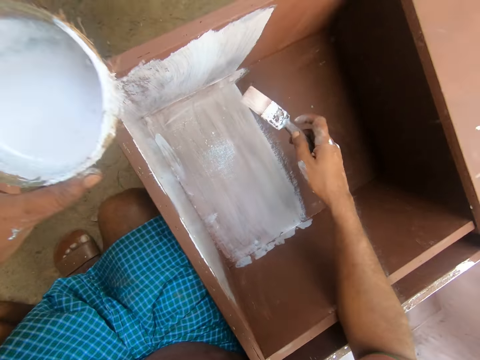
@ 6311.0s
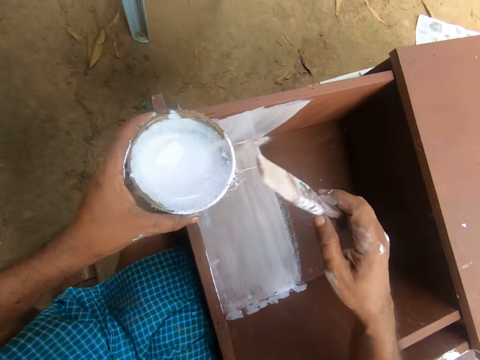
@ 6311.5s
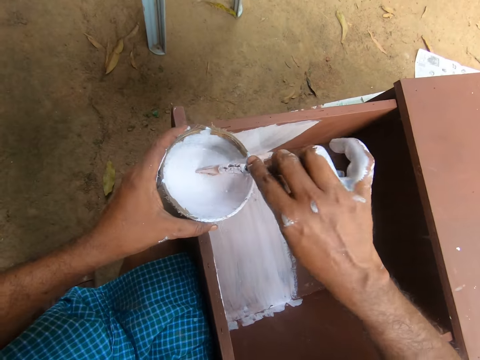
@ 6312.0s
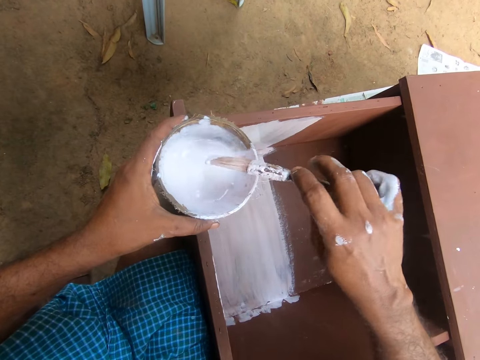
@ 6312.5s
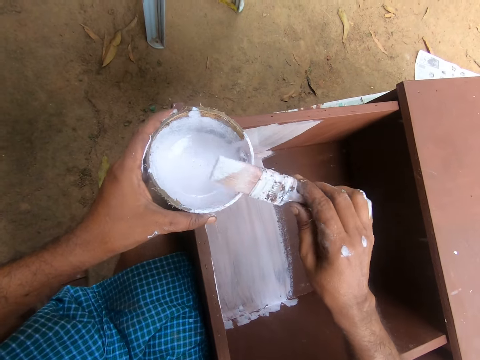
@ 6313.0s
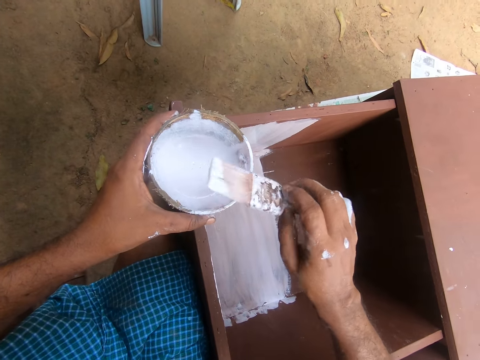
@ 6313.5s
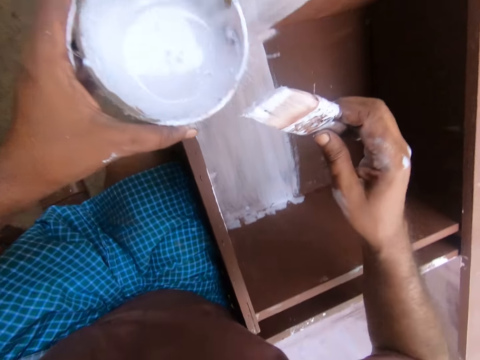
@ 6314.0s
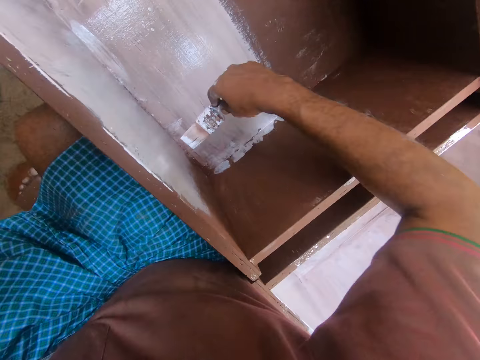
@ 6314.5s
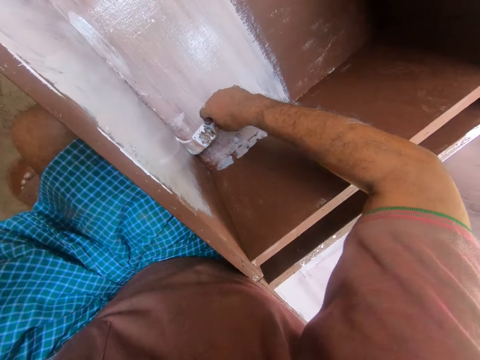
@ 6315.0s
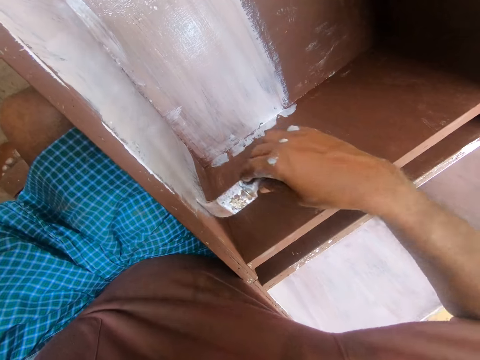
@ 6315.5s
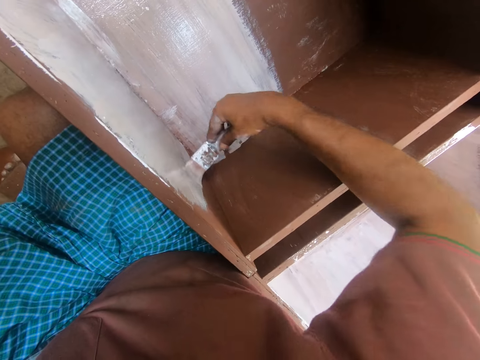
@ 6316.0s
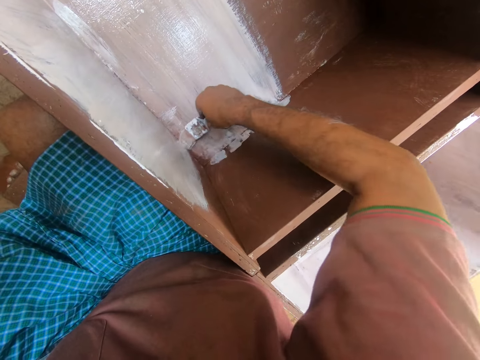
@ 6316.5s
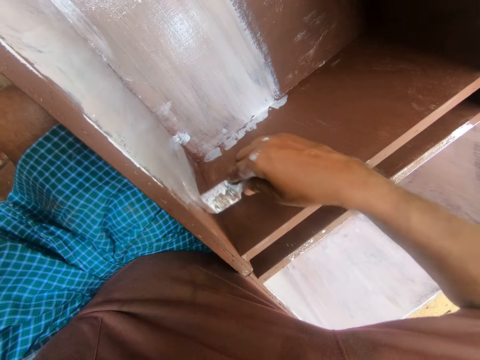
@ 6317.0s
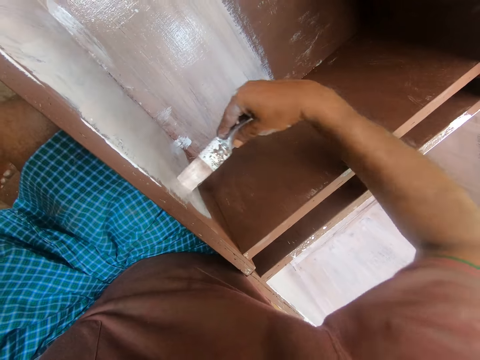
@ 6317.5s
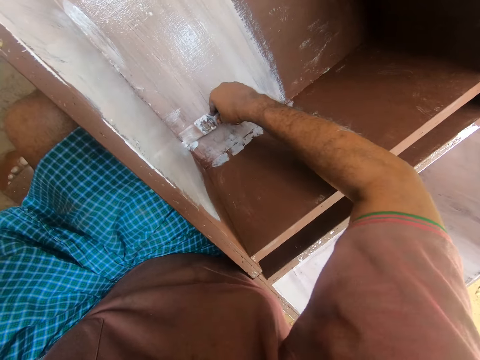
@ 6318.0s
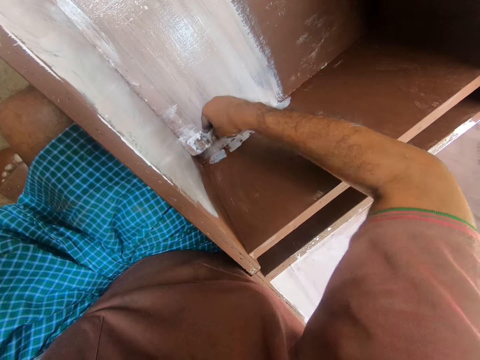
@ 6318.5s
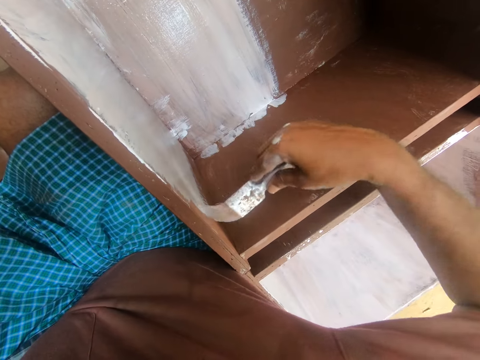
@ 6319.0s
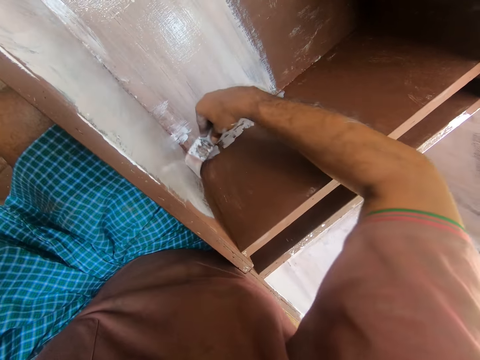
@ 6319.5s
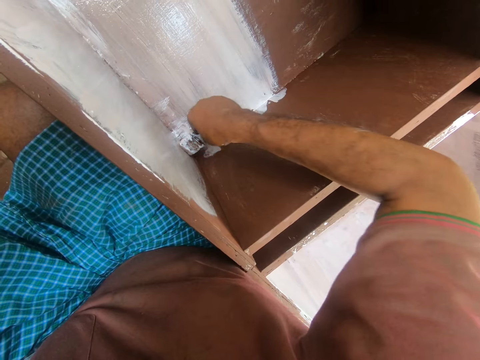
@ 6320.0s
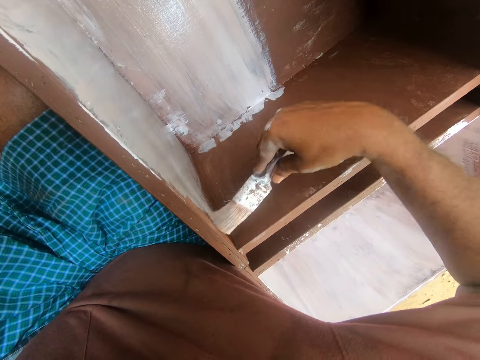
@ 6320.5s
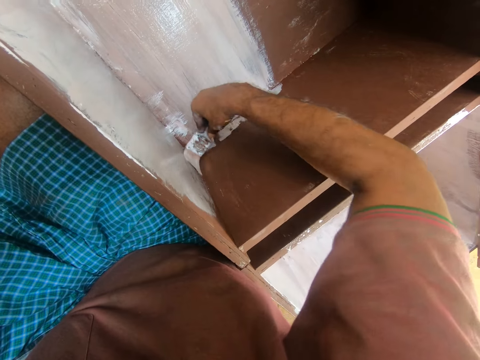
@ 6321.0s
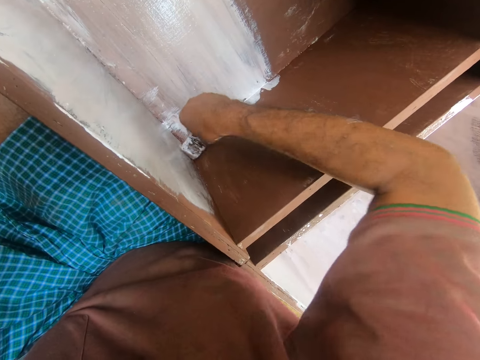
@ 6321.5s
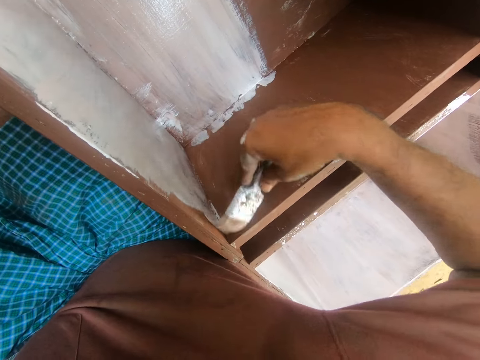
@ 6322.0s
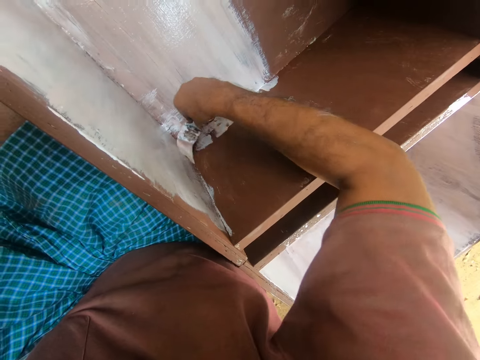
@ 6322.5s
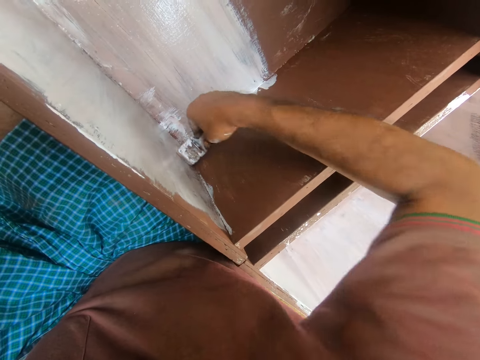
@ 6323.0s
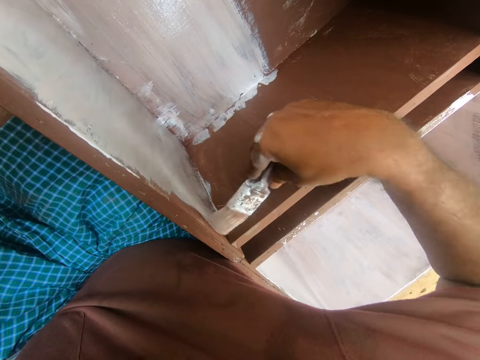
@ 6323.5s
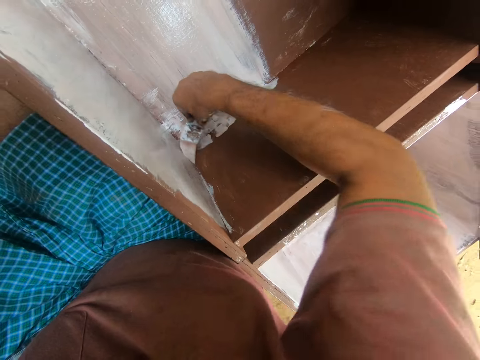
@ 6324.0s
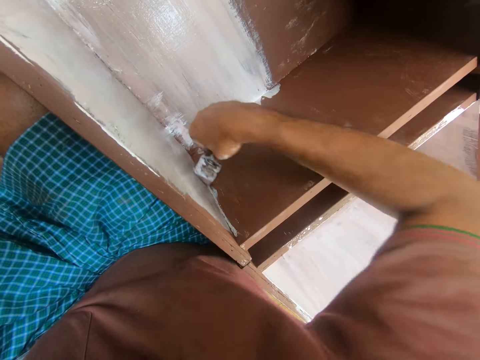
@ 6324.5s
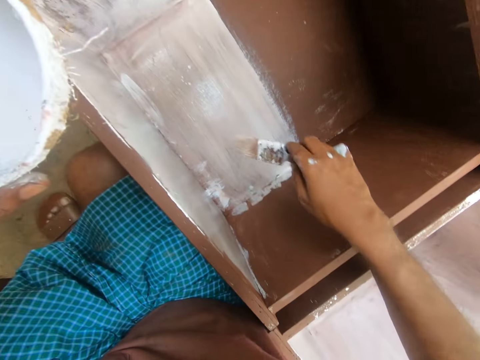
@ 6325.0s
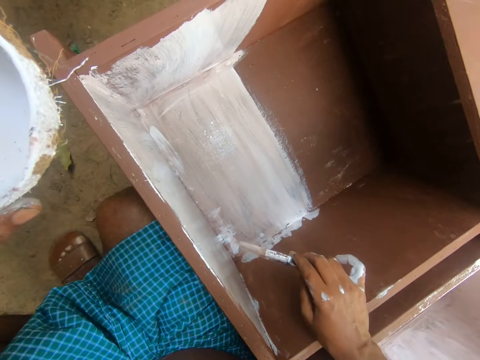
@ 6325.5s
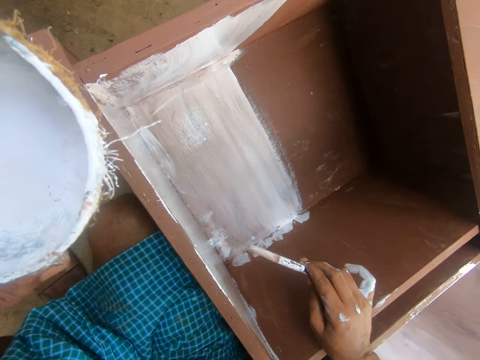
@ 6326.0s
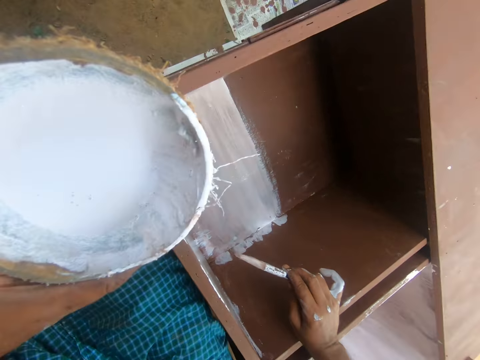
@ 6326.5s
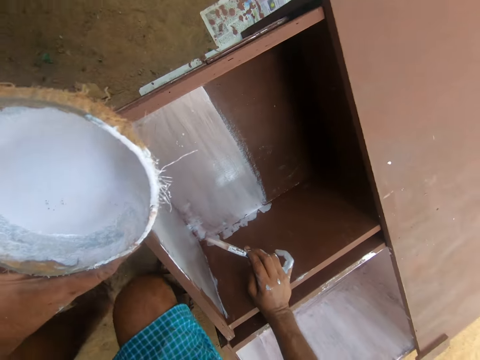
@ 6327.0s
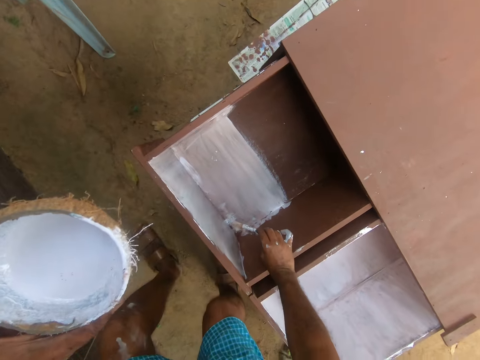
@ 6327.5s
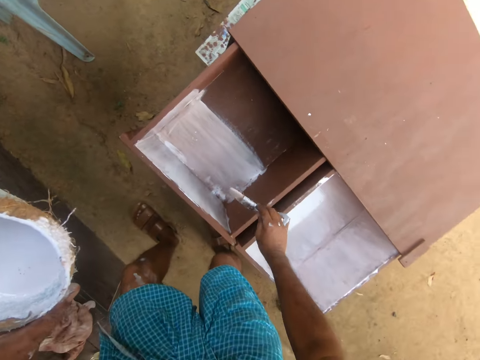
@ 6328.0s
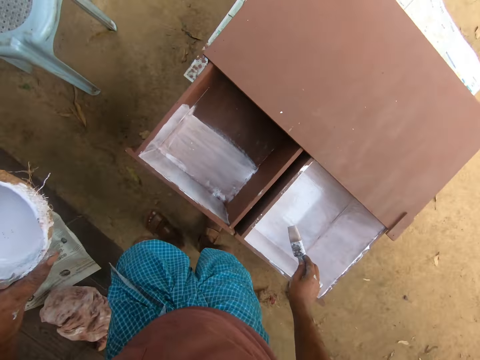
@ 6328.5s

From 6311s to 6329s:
The camera wearer dips the paintbrush in the paint container in his left hand. He turns the paintbrush. He paints the wardrobe with the paintbrush with his right hand. He paints a cabinet using the brush repeatedly. He places his right hand on the wardrobe. He stands up.

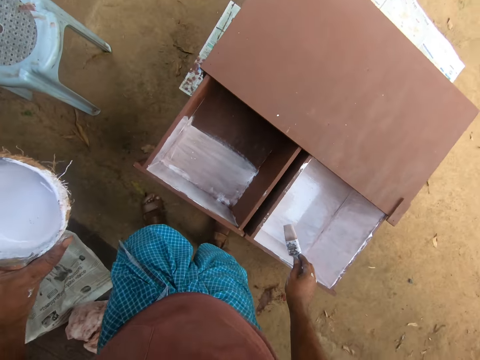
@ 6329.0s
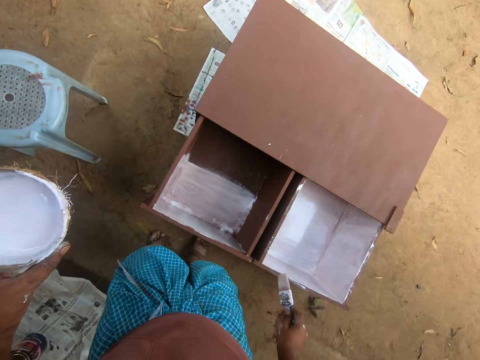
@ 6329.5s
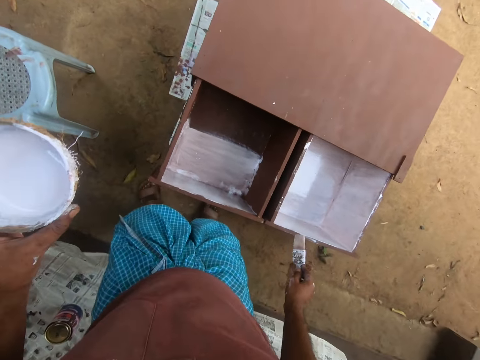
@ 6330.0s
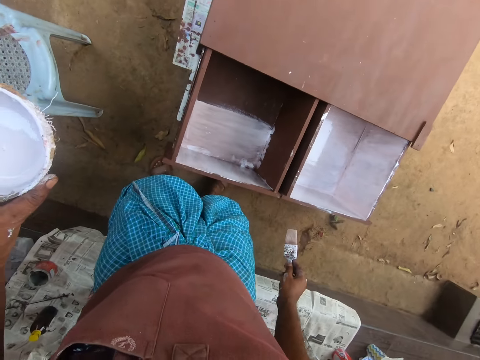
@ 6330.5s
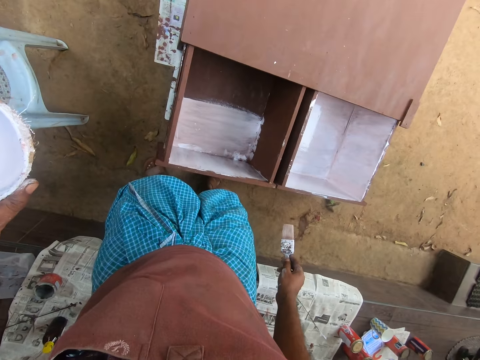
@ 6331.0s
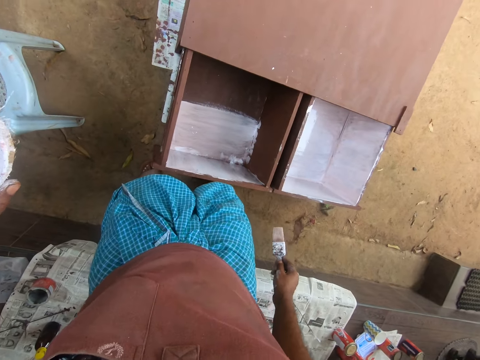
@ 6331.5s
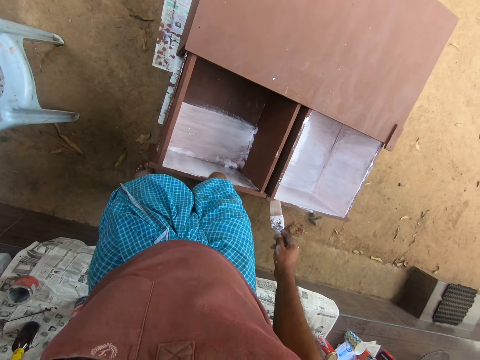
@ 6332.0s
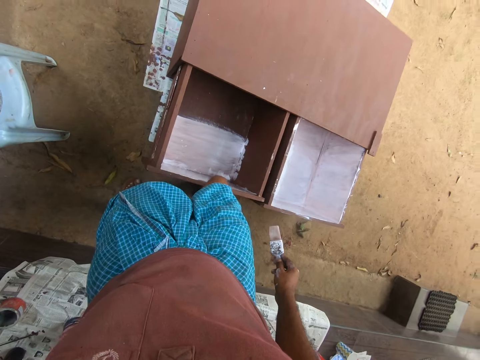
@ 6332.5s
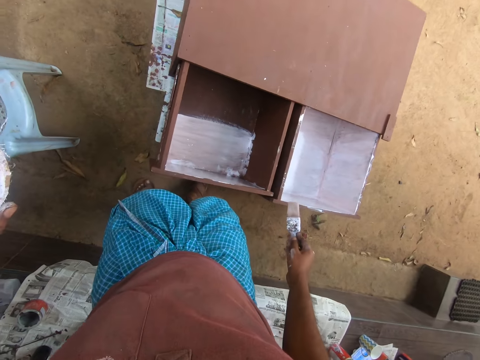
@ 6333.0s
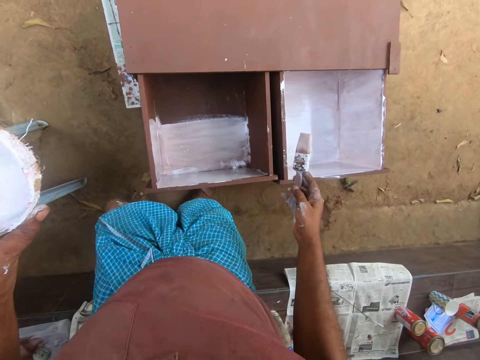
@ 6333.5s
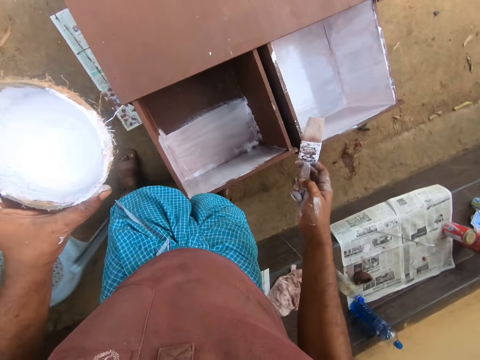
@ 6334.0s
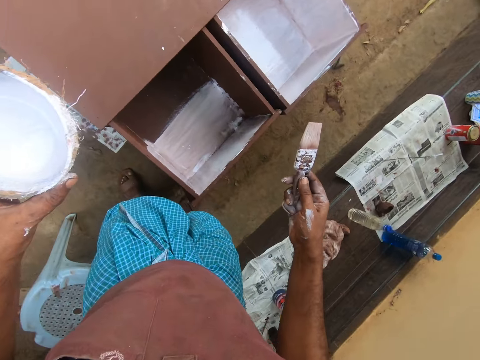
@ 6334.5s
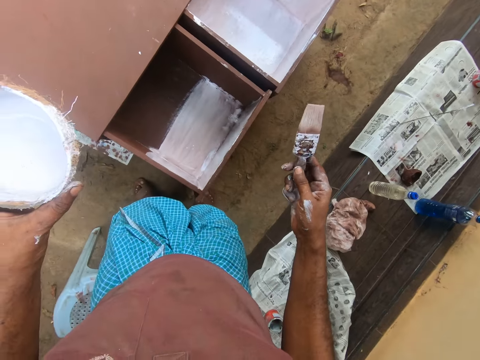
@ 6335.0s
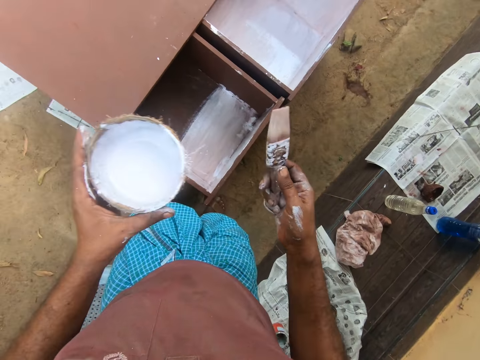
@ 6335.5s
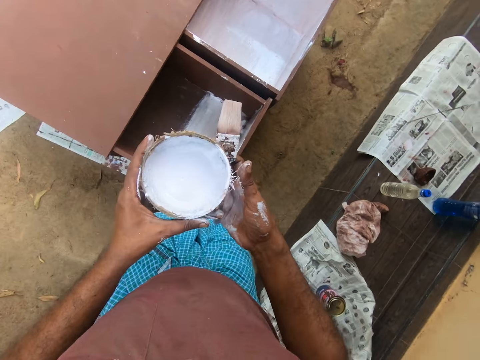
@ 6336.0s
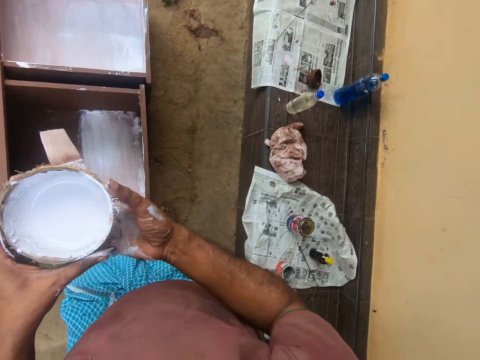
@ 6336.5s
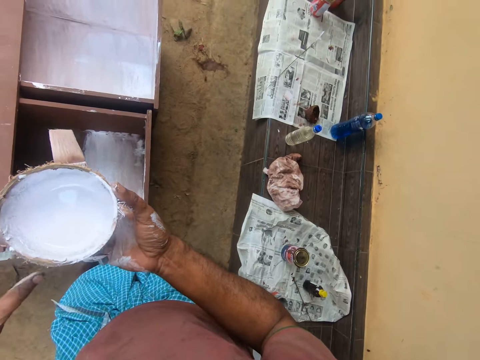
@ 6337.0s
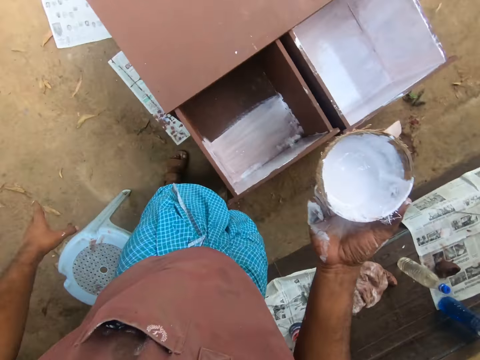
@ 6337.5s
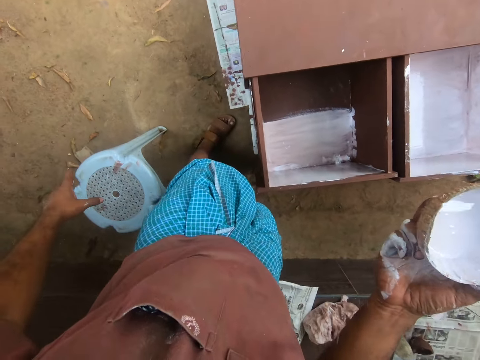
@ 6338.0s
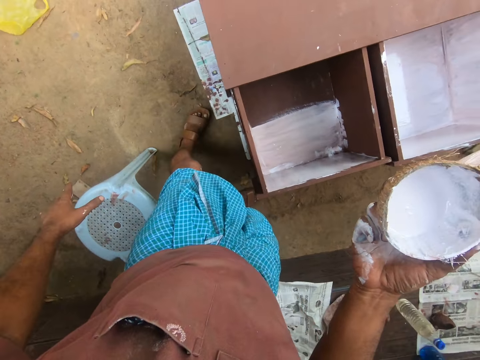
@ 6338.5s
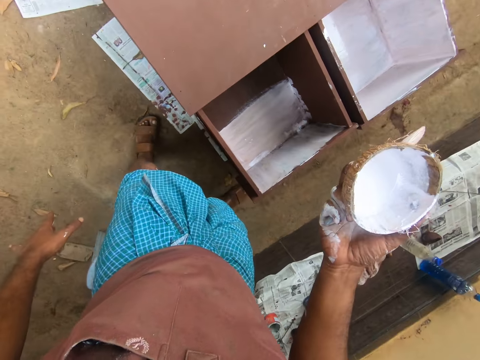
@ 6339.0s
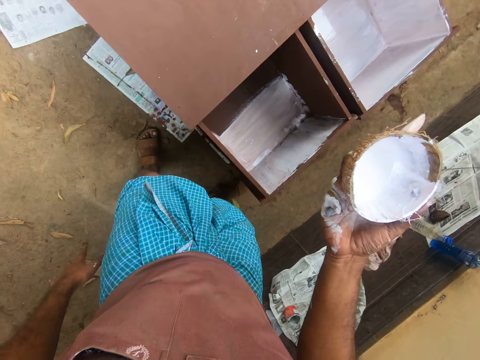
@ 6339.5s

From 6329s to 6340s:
The camera wearer adjusts the wardrobe with his right leg. He hits a cabinet with his knee. He passes the paint container to his right hand. He holds the paint.
